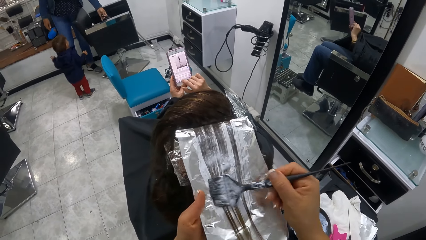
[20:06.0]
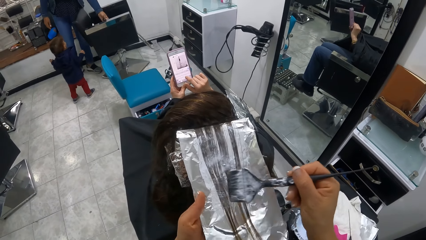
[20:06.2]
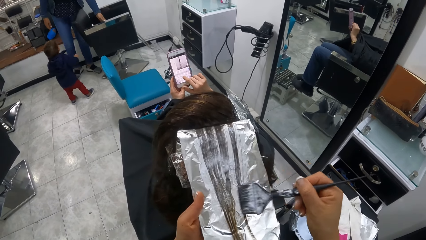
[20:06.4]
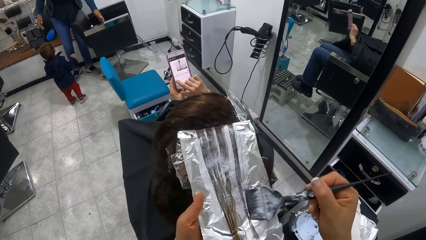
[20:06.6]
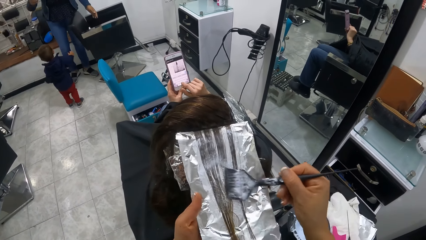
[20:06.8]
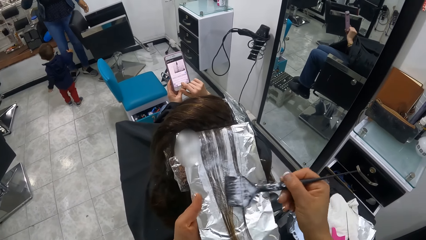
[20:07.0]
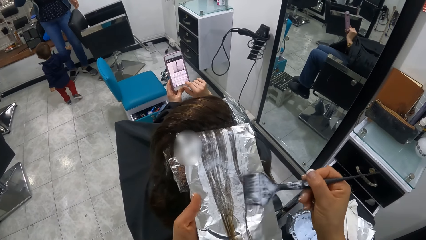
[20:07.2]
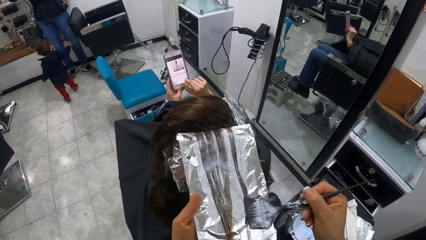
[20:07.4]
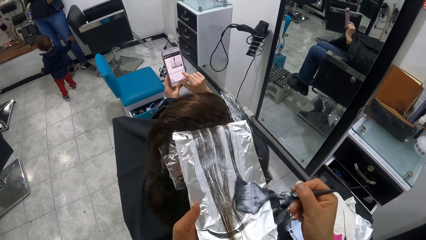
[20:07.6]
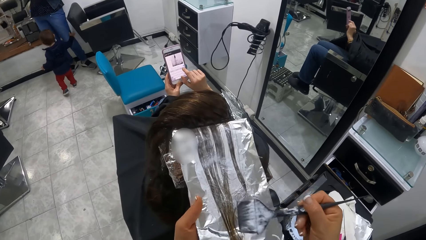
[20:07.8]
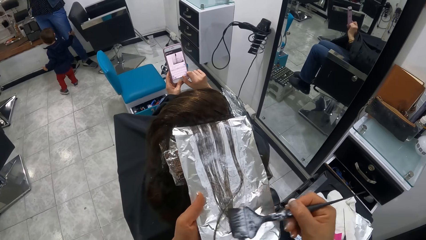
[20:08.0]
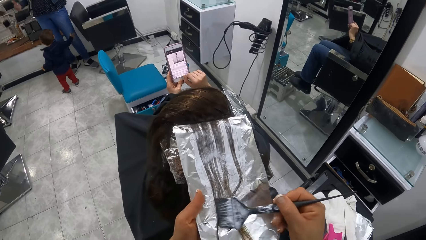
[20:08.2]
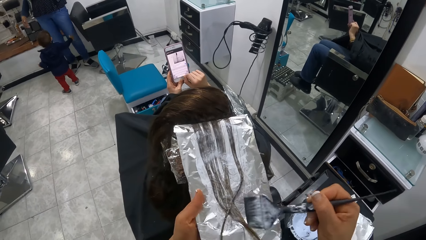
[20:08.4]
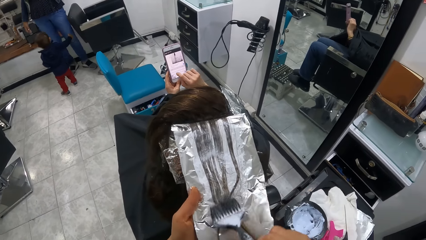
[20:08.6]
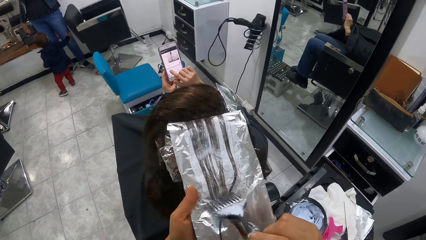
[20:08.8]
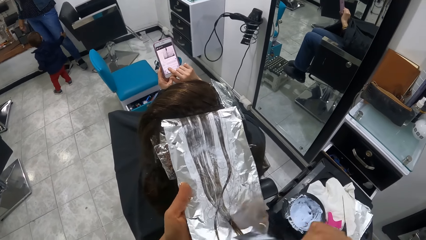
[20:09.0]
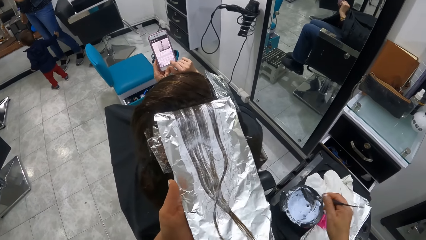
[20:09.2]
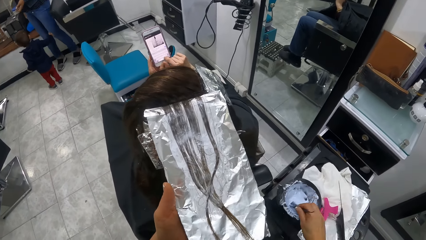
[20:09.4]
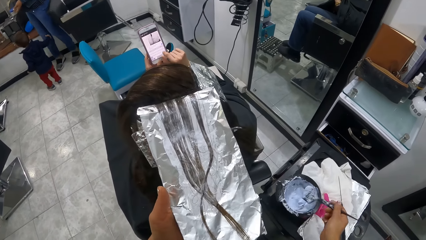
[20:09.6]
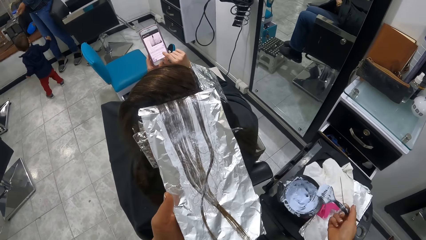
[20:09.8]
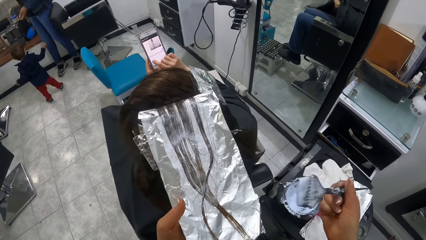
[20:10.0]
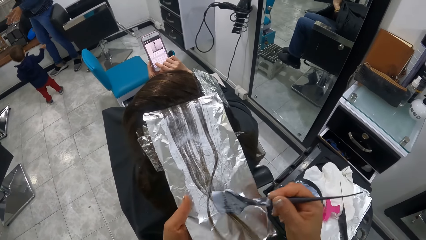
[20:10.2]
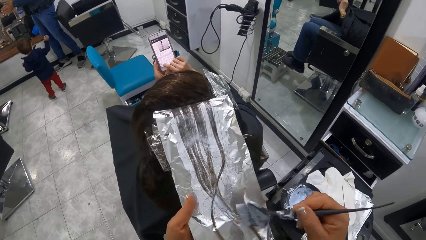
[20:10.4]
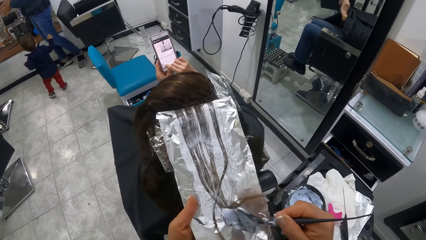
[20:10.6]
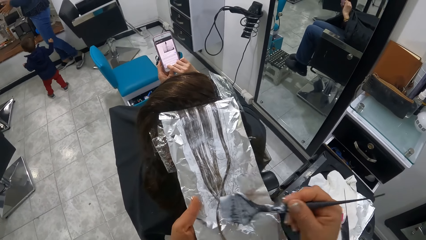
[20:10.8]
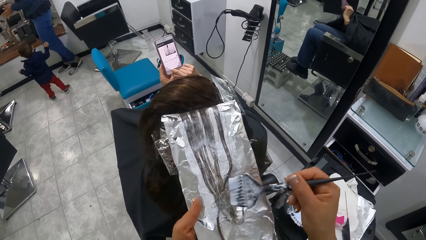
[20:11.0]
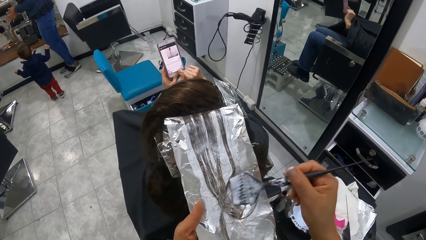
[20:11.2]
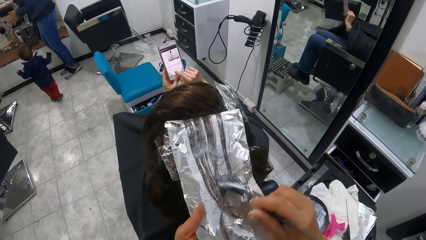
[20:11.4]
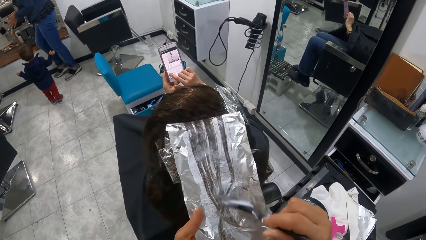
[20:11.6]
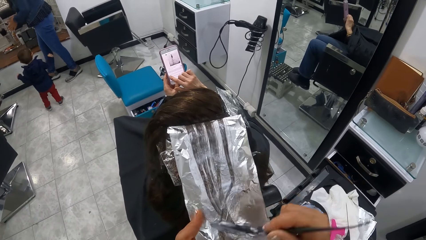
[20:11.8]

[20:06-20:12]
A woman drops the brush on the chair with her left hand. The camera wearer dips the comb in the cup with her right hand. She plasters the cream on the other woman's hair with her right hand.

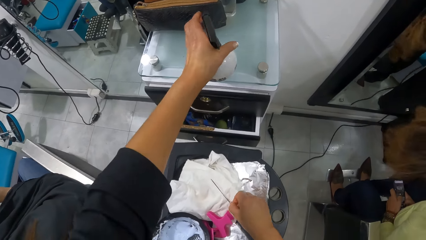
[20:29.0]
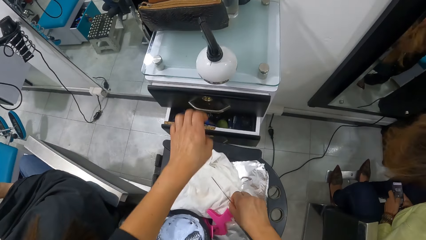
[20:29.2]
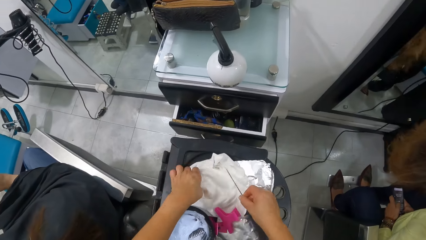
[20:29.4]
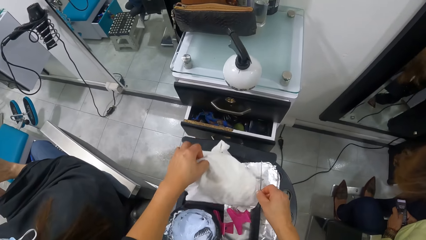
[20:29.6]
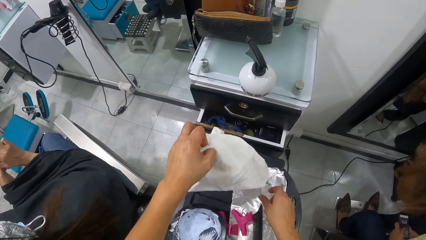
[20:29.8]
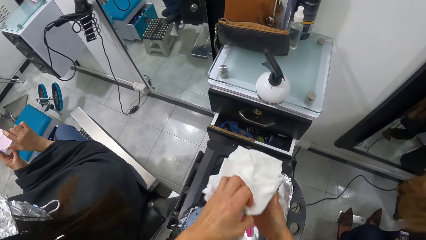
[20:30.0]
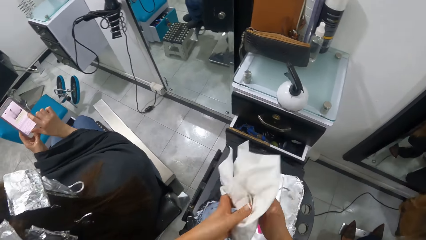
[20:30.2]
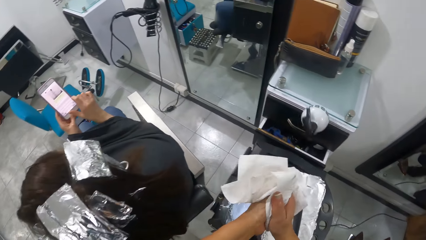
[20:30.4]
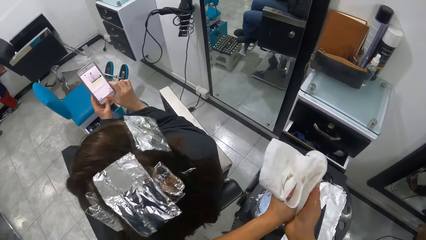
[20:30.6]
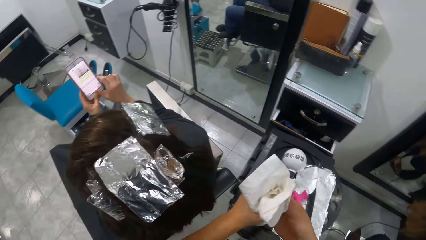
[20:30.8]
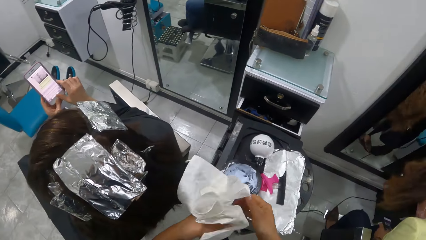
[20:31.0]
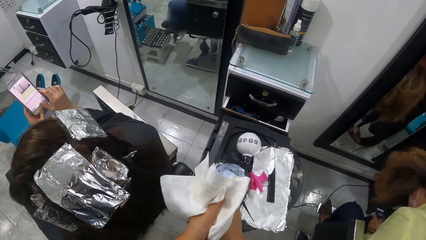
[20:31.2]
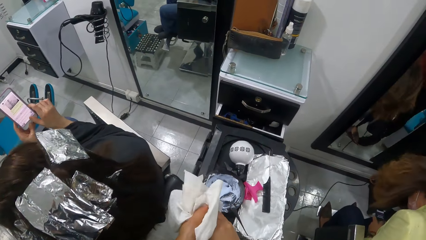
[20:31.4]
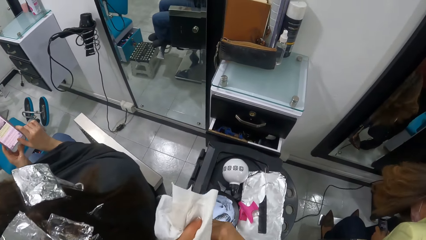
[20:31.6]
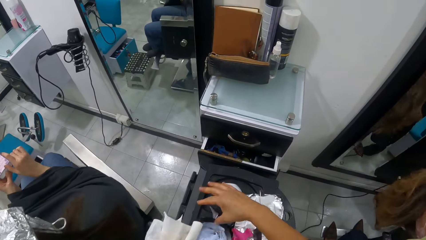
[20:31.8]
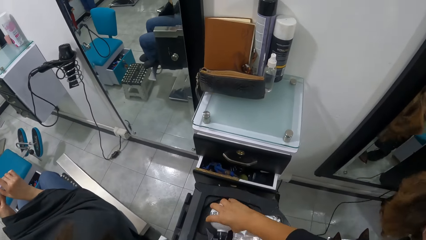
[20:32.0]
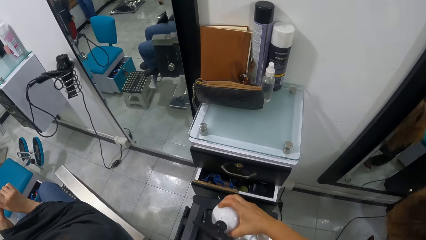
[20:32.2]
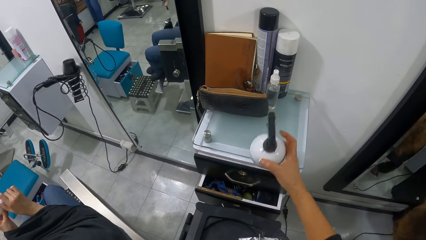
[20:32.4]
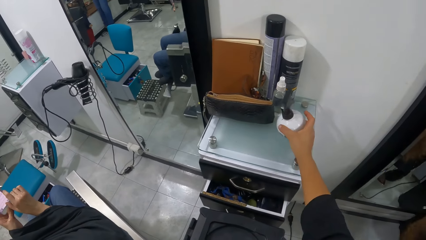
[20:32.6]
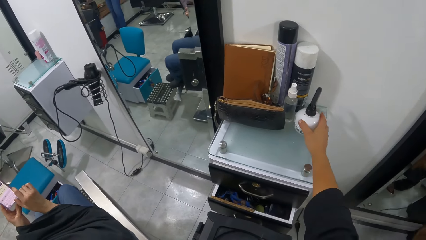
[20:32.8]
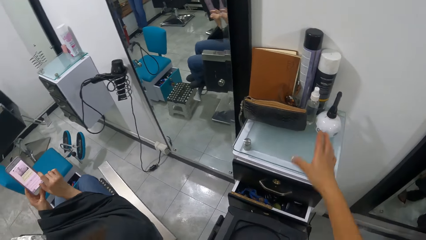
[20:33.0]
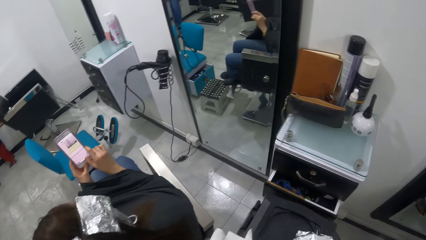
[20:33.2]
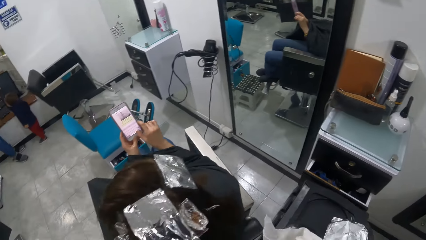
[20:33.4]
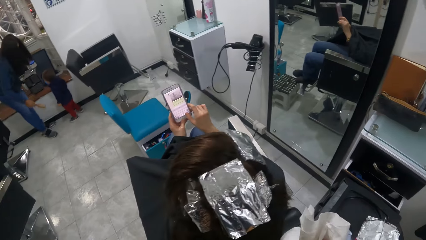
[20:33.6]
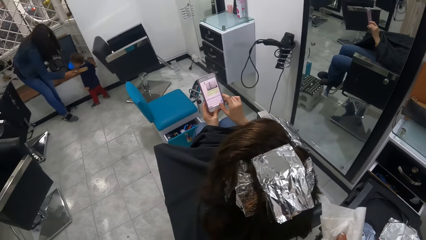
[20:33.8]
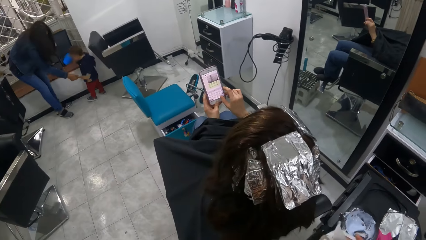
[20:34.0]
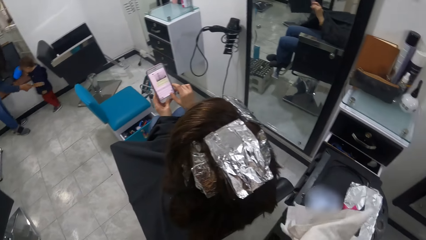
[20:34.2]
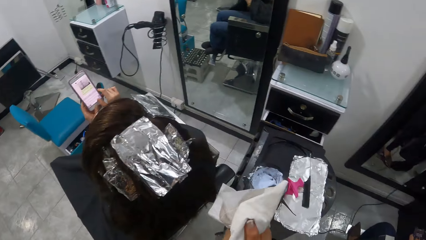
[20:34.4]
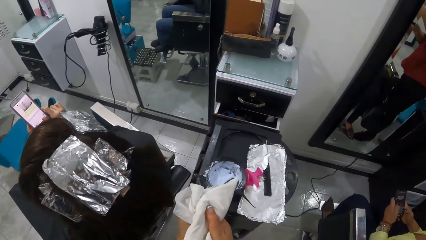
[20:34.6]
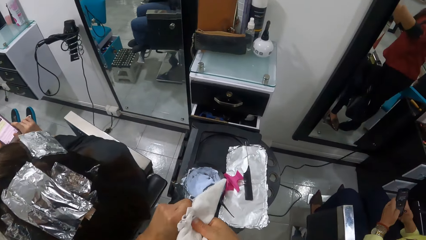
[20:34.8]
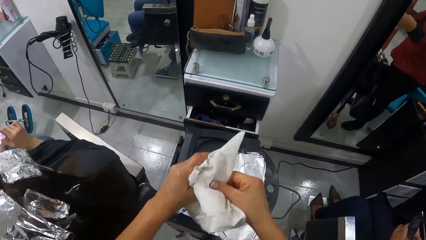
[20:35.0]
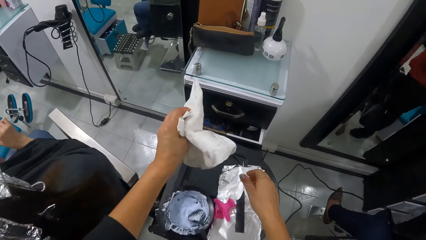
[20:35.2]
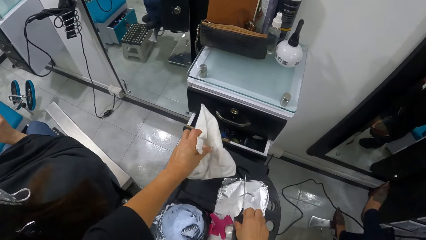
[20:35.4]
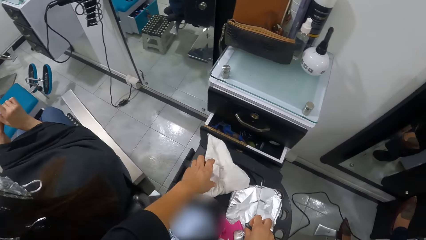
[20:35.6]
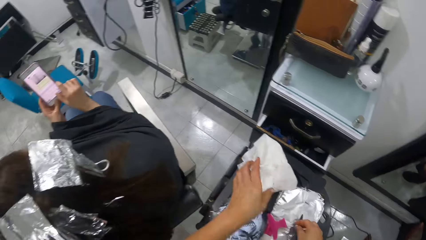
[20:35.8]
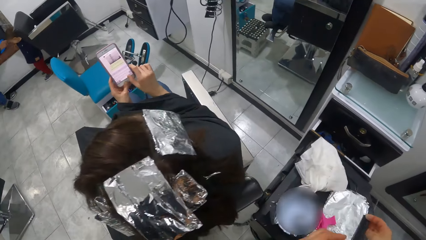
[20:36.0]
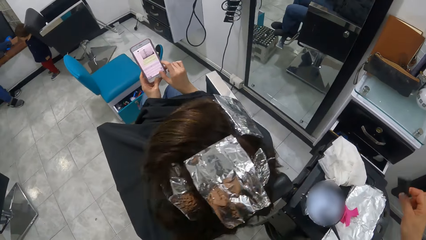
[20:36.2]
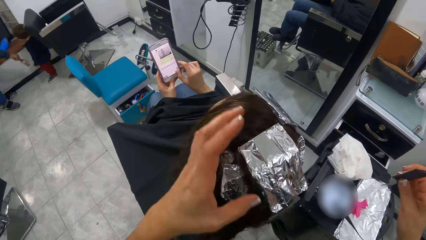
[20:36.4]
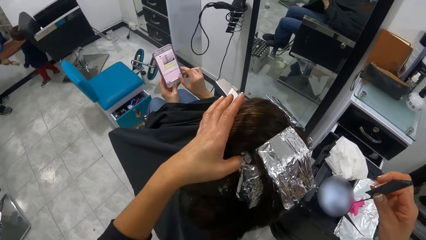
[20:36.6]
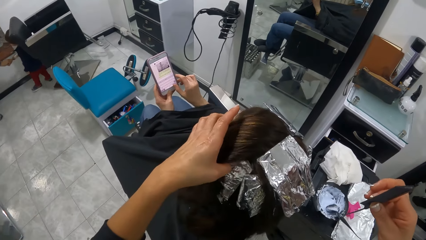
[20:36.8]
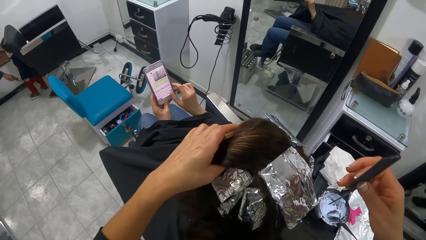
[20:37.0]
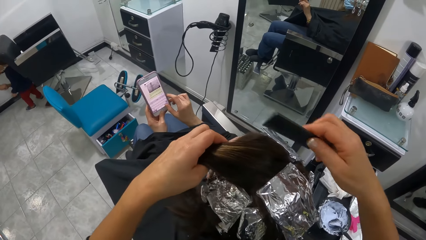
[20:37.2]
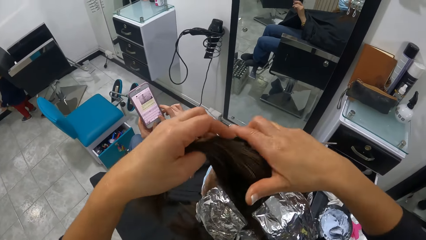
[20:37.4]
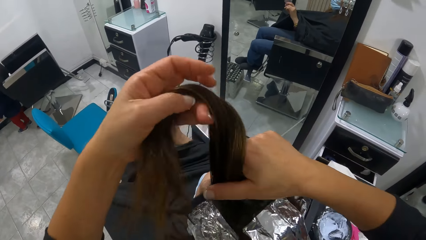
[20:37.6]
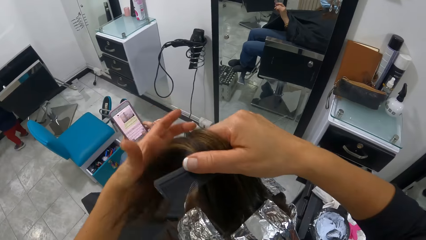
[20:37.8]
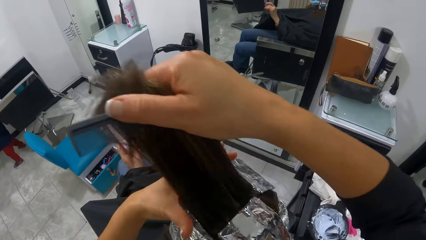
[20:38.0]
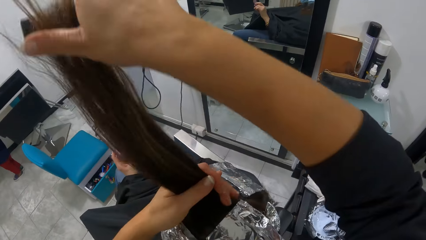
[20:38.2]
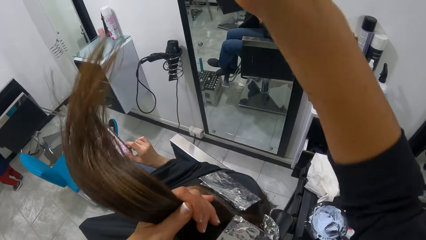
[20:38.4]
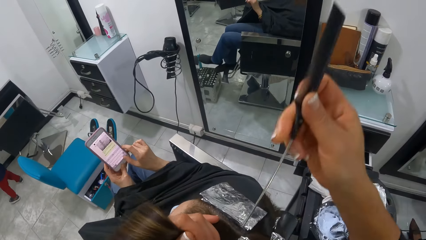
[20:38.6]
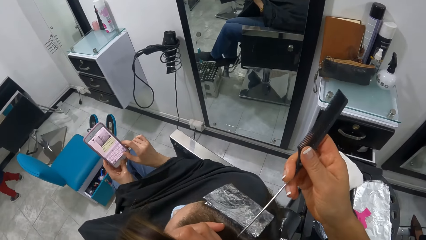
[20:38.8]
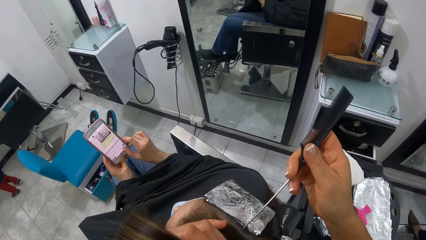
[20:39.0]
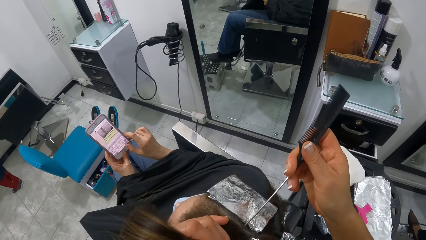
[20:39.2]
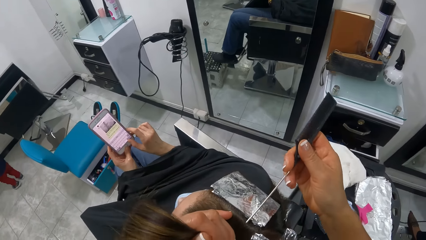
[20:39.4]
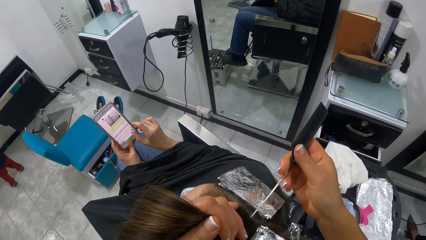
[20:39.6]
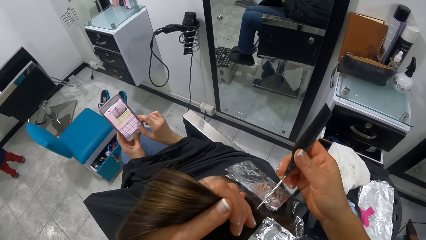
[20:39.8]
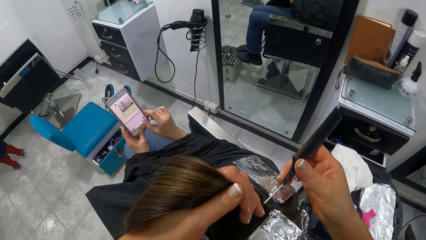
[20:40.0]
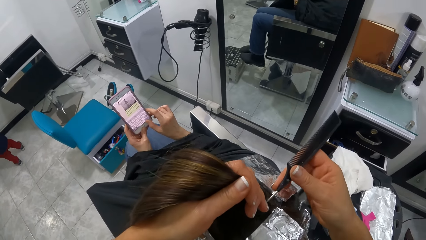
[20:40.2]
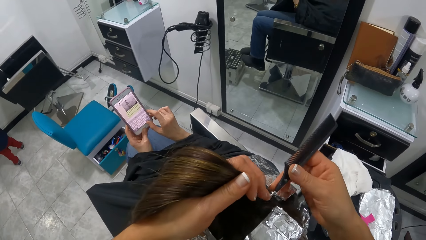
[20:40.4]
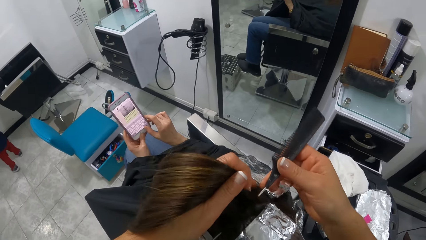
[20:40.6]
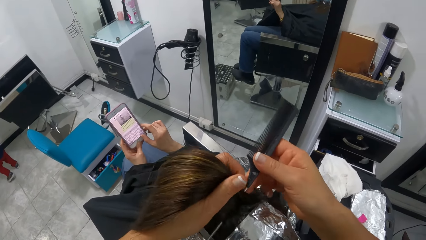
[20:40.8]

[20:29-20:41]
The camera wearer drops the spray bottle on the cabinet with her right hand. She picks up a napkin on the cabinet with her left hand. She wipes both hands with the napkin. She picks up the spray bottle on the cabinet with her right hand and drops the spray bottle on the cabinet with her right hand. She wipes both hands with the napkin. She drops the napkin on the cabinet with her left hand. She picks up the tail comb on the cabinet with her right hand. She holds a woman's hair with her left hand. She combs the woman's hair with the comb in her right hand. She makes a row on the hair with the comb.
